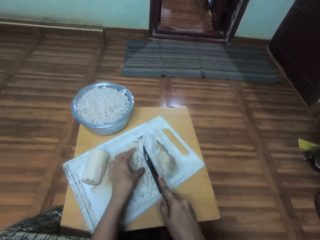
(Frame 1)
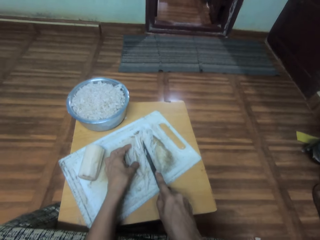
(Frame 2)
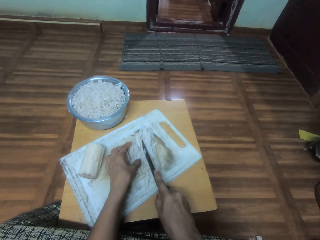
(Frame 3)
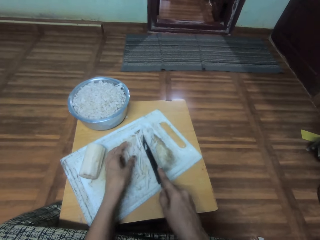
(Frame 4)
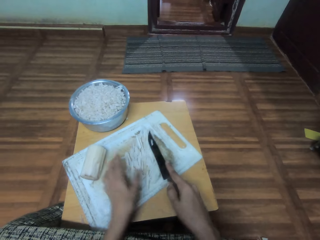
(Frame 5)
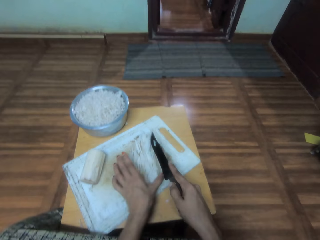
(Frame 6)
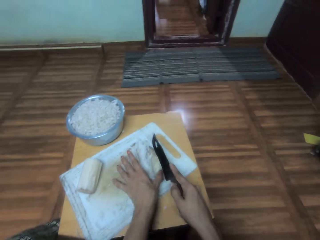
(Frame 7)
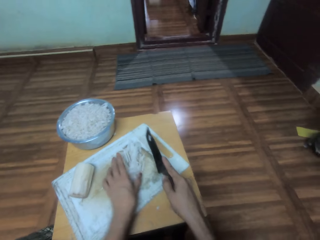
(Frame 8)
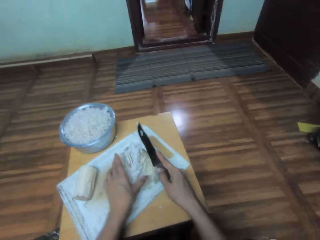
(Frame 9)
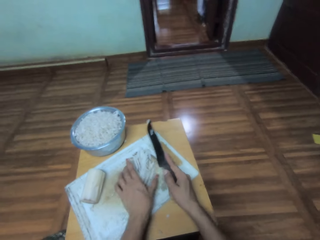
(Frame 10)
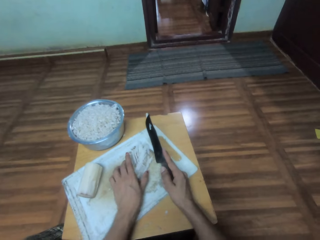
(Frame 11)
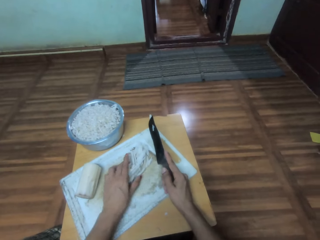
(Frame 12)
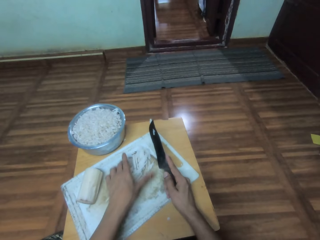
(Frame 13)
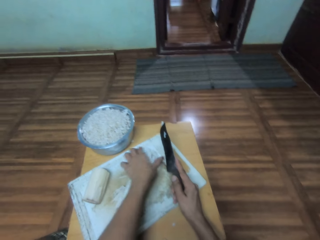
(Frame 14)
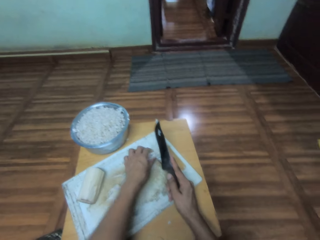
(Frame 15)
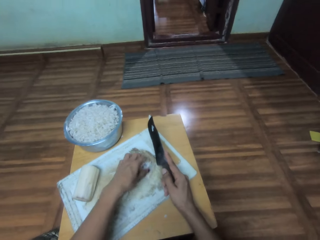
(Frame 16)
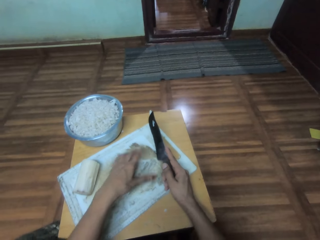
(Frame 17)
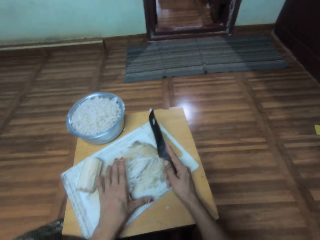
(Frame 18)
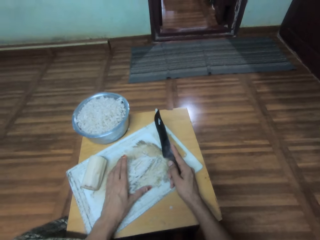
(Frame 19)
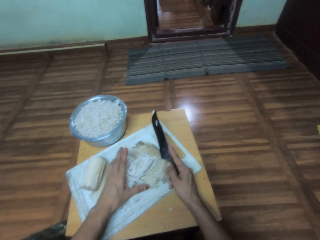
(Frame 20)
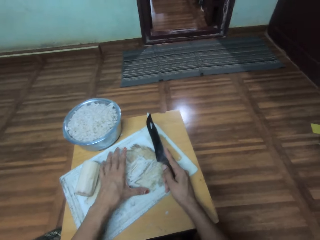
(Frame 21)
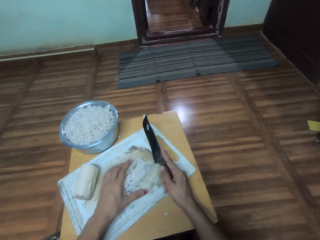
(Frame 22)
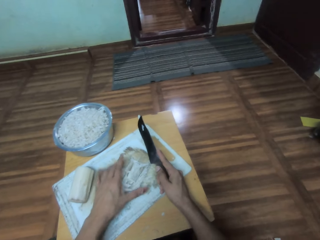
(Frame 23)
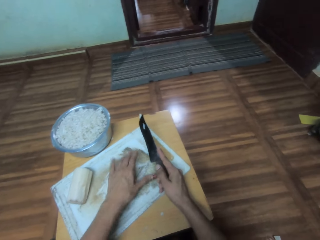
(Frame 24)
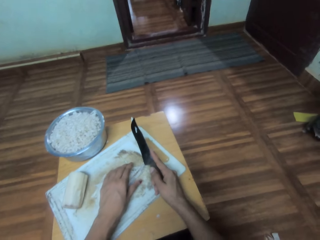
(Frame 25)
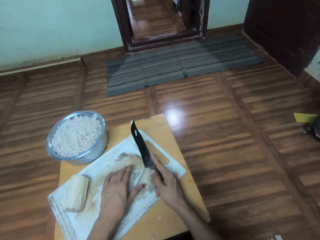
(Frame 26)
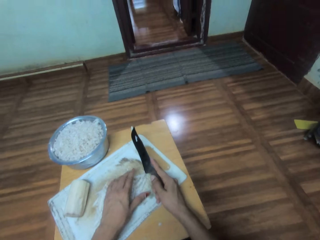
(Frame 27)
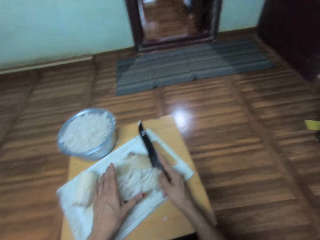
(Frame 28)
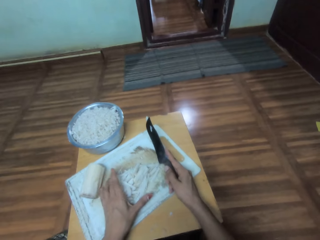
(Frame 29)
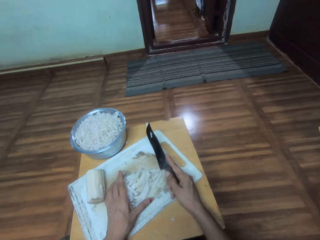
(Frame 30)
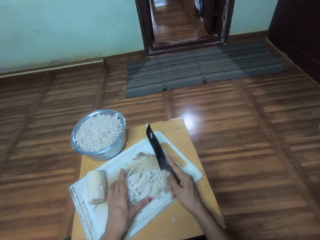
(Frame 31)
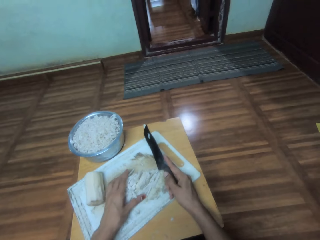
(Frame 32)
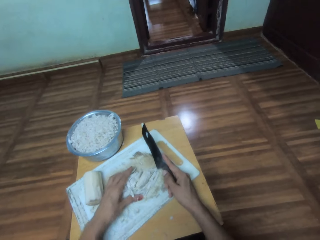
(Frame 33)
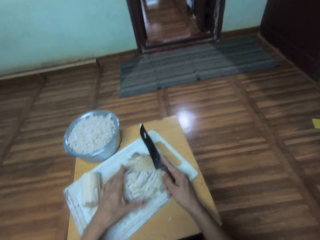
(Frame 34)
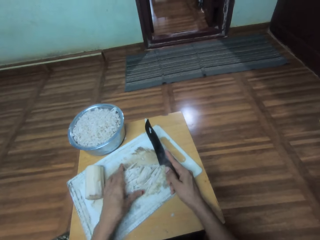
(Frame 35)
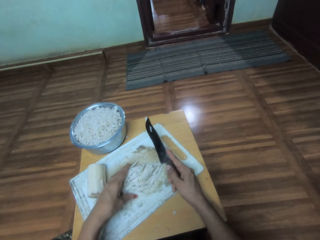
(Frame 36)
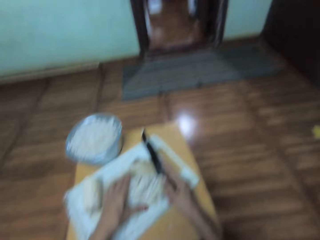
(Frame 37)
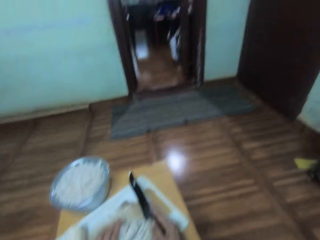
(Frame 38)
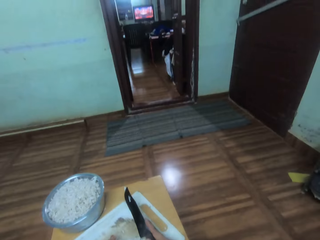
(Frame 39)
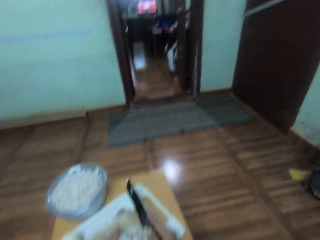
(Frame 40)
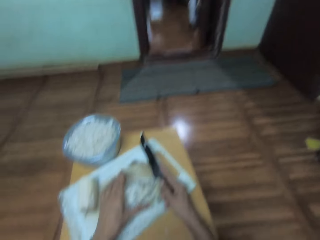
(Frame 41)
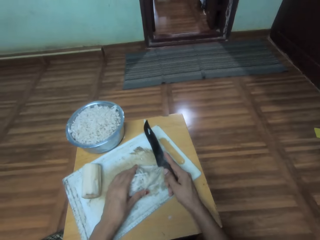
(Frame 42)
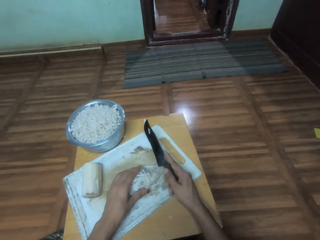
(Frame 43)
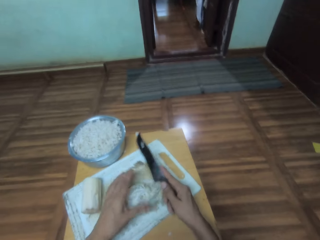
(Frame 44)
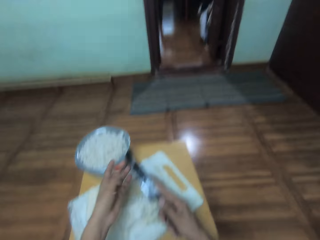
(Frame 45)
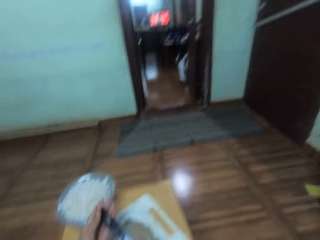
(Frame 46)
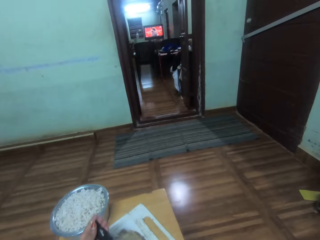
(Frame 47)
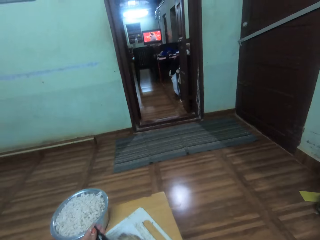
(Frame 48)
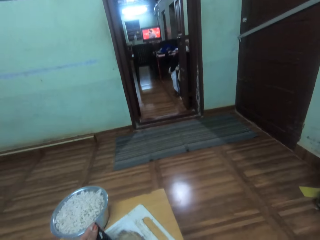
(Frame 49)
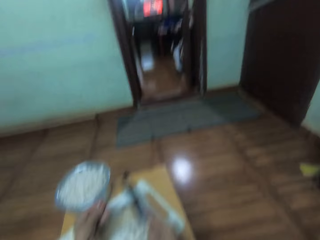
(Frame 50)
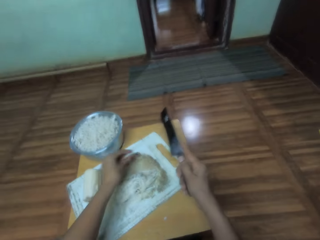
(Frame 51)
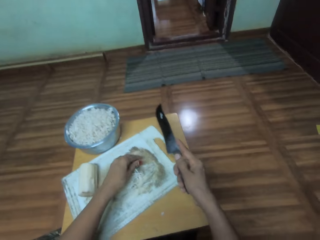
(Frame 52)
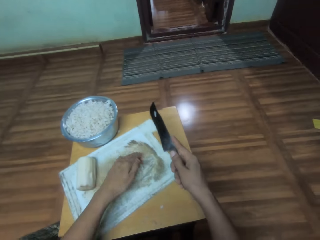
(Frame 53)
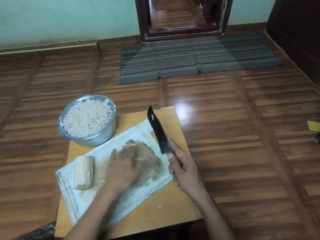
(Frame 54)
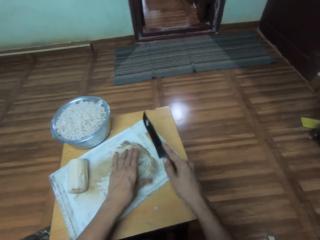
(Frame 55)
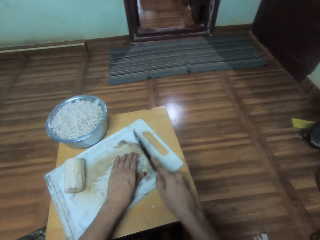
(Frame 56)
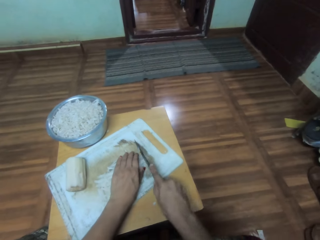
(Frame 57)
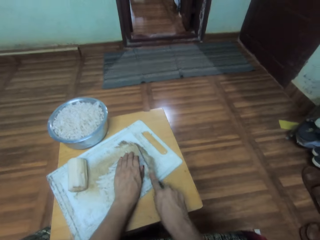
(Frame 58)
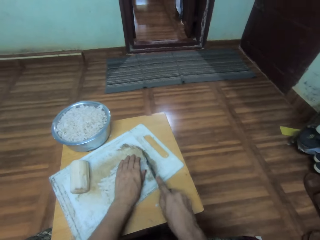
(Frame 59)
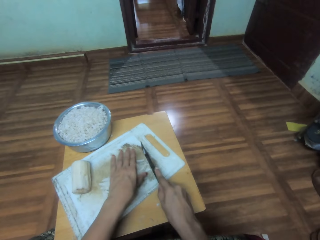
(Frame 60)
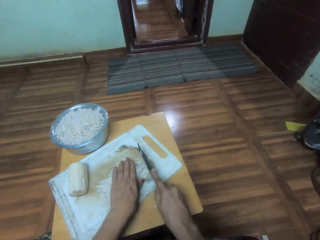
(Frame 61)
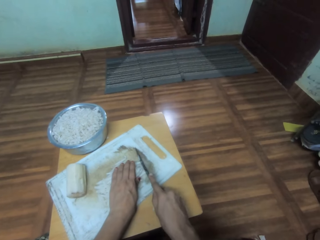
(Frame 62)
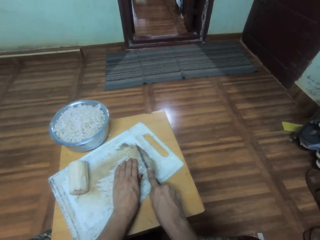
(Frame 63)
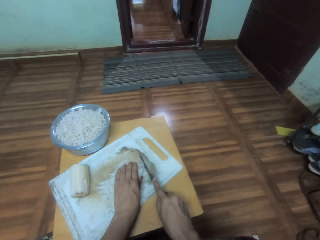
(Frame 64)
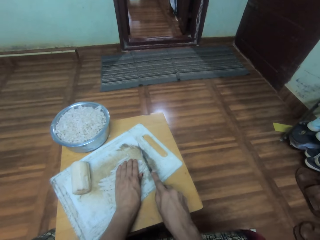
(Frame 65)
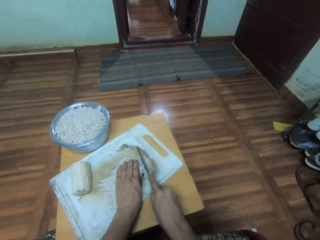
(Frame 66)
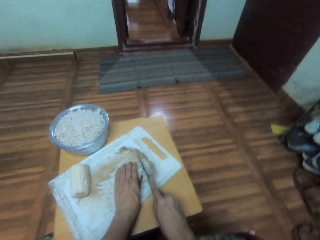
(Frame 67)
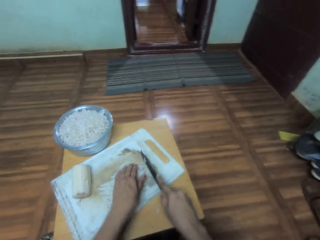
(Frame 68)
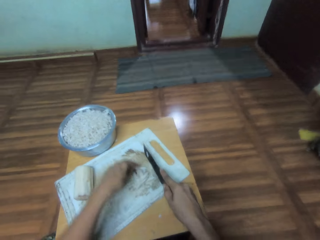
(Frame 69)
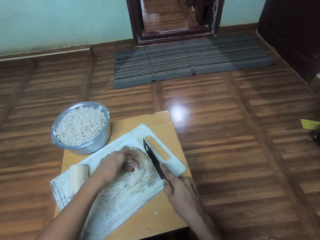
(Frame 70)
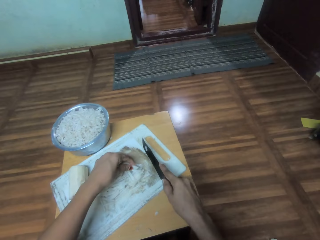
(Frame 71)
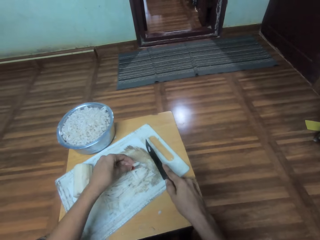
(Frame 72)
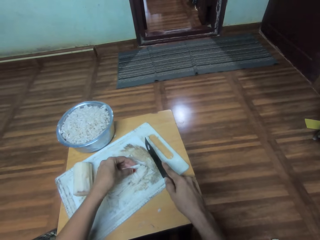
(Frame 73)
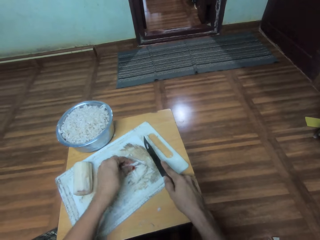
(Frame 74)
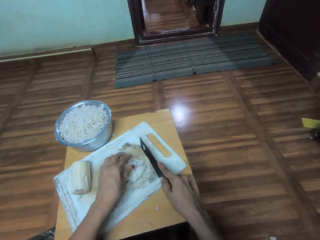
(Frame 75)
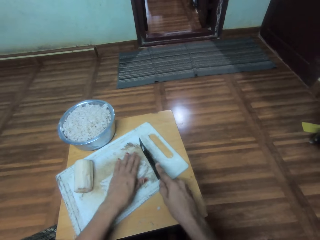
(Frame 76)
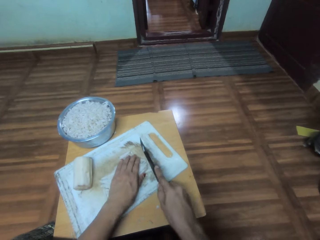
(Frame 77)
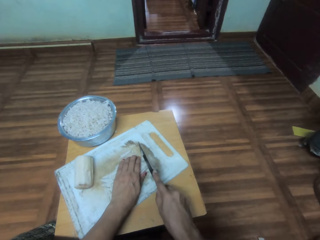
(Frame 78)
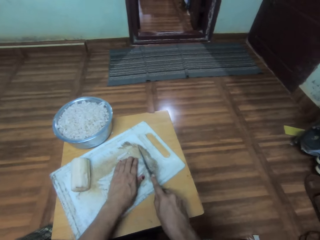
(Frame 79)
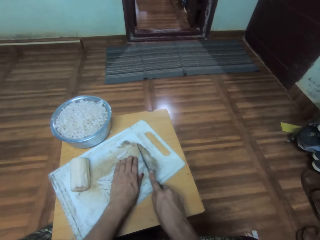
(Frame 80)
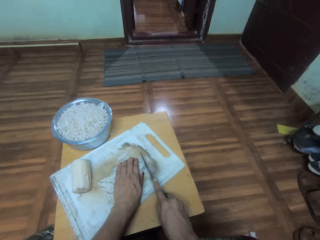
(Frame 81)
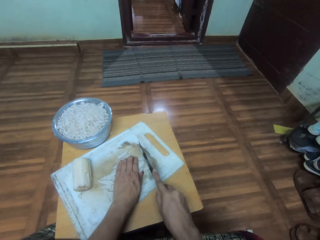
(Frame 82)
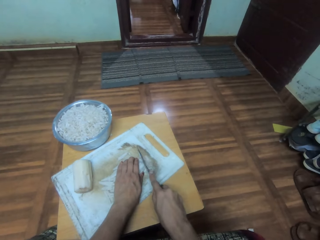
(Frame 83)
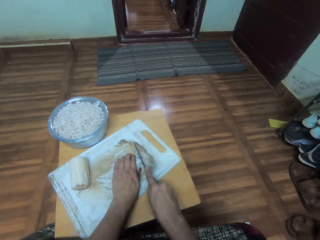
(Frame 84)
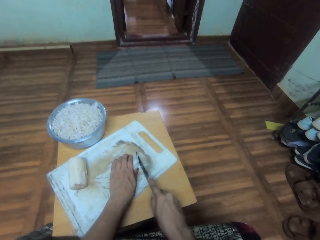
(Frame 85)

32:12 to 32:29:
The camera wearer gathers the banana flower pieces or bamboo together. They remove a banana flower piece on the knife. They hold the banana flower pieces. They chop the banana flower pieces with the knife.

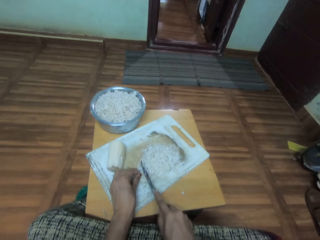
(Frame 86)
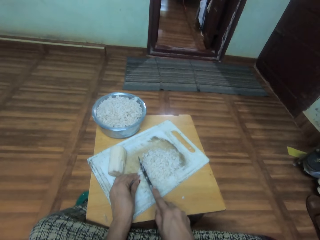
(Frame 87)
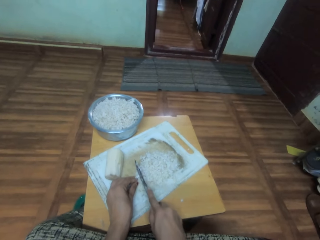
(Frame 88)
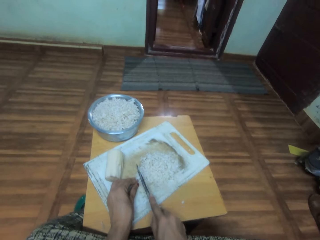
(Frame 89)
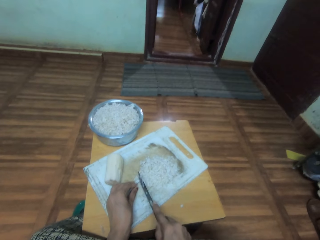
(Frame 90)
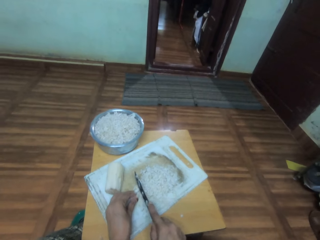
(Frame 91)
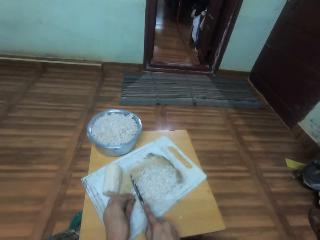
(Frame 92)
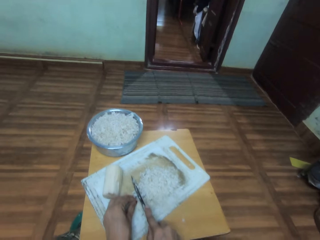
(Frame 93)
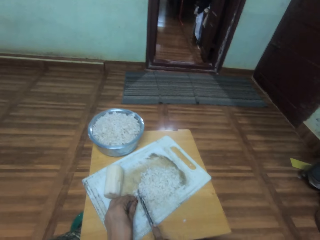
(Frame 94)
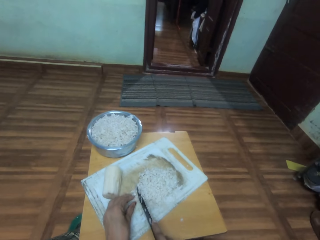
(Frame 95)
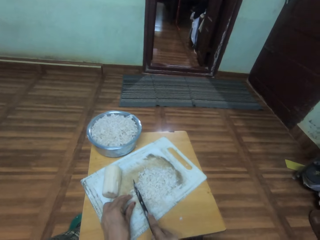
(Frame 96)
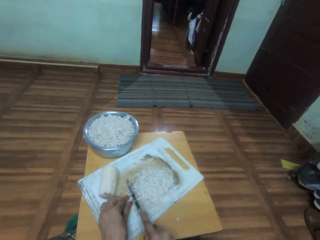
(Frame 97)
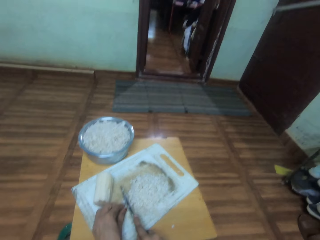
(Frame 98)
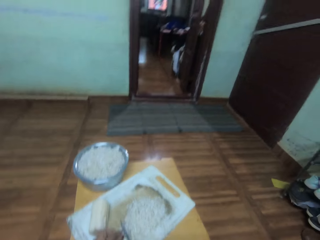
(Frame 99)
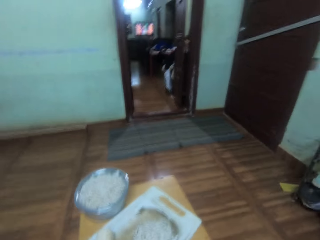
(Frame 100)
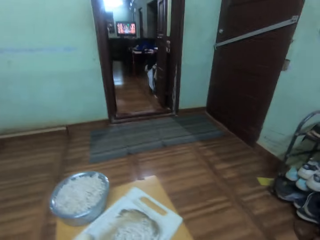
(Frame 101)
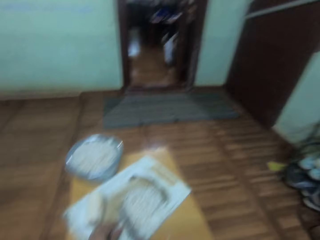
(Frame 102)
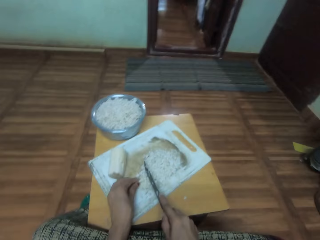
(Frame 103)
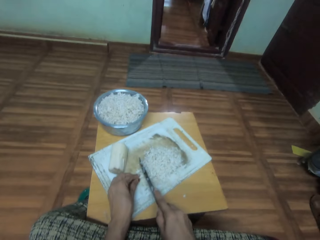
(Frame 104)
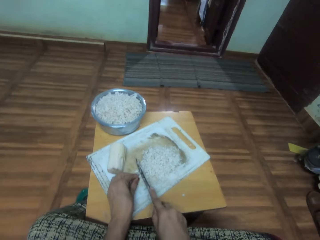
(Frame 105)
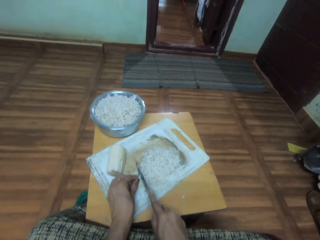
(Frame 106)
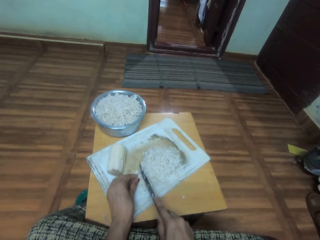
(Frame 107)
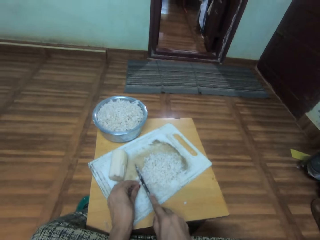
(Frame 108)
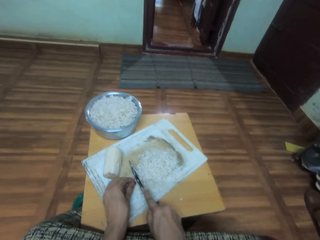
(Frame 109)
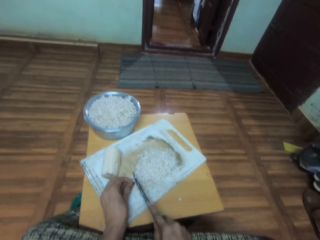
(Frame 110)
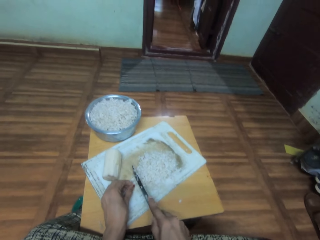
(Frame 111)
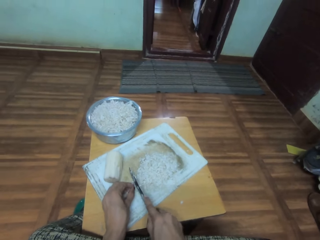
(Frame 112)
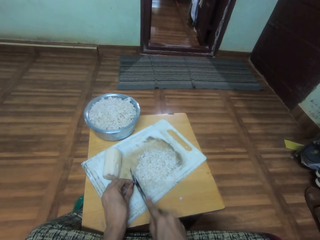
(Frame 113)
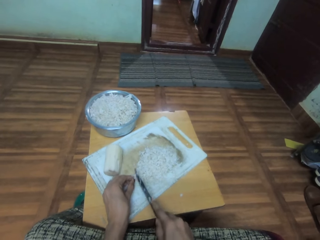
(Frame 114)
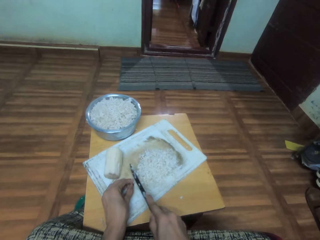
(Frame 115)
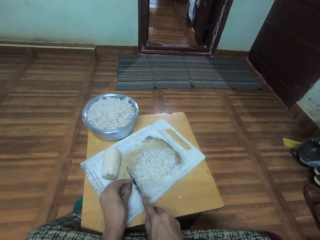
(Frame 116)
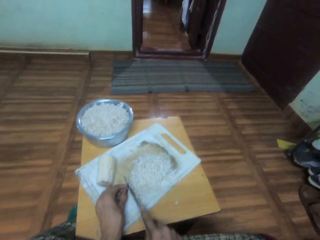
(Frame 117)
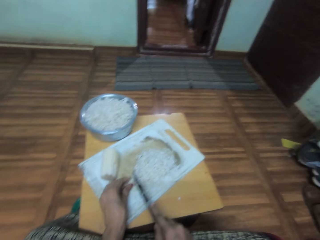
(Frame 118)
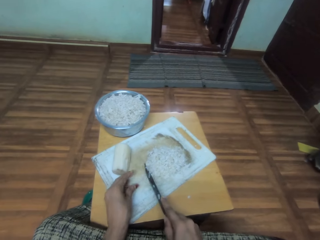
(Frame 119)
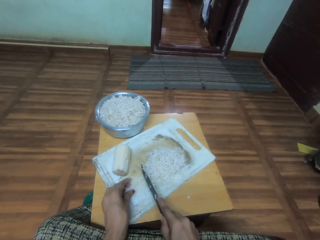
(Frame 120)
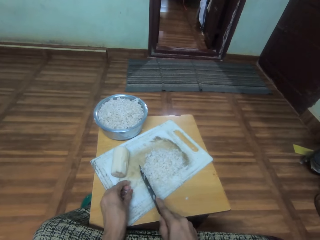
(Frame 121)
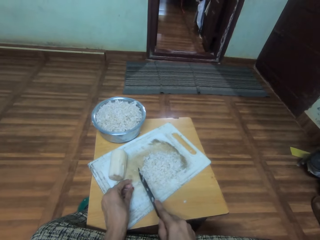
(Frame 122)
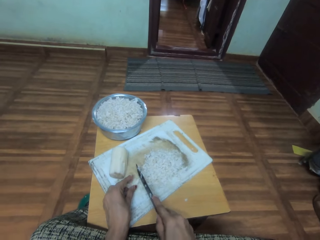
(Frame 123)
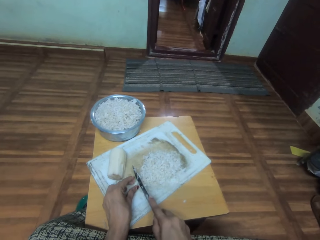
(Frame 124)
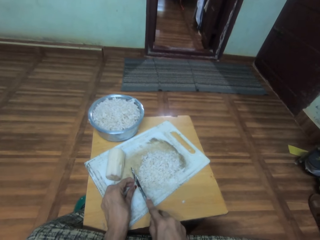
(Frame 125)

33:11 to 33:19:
The camera wearer sings.
